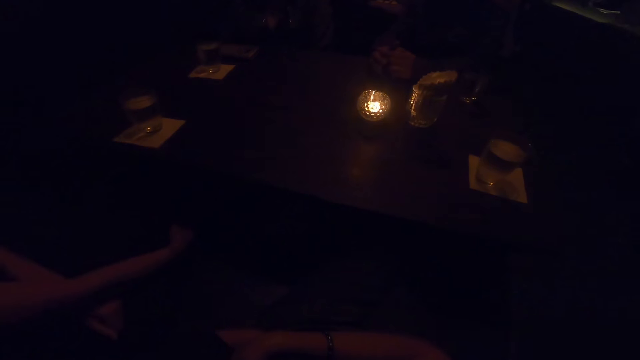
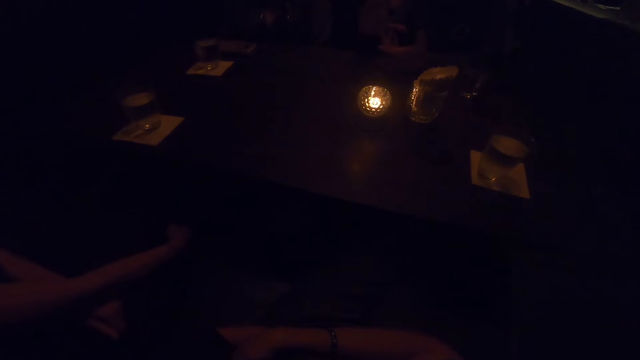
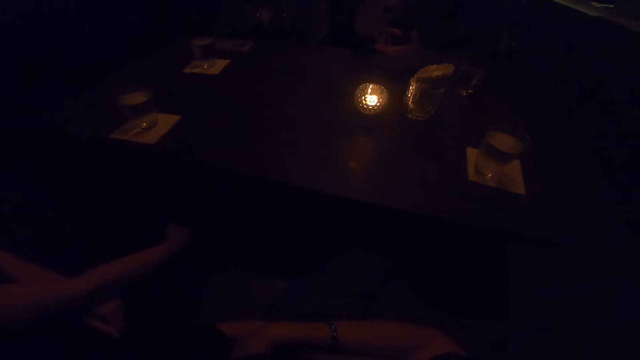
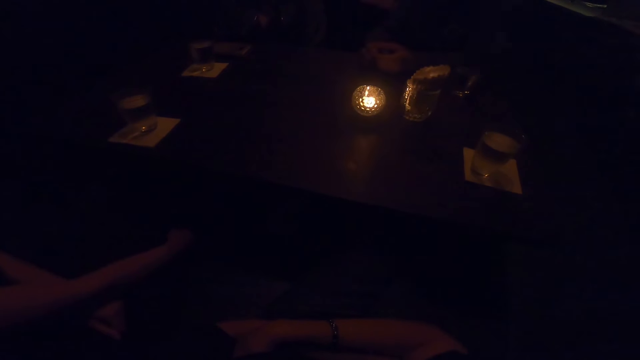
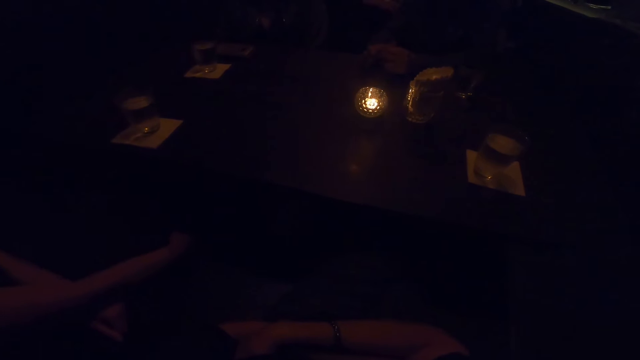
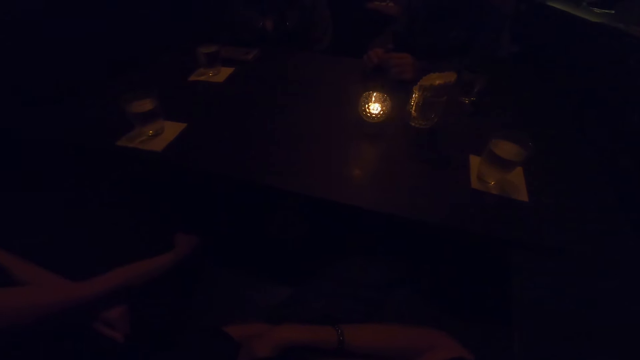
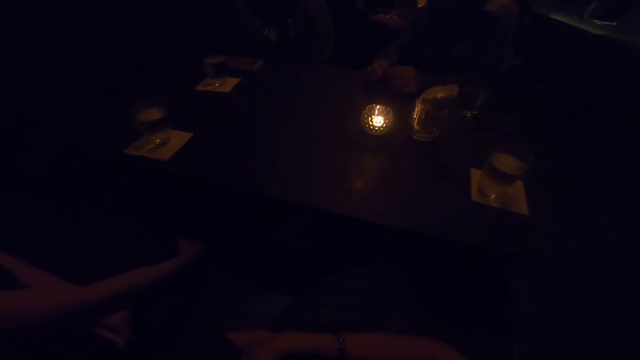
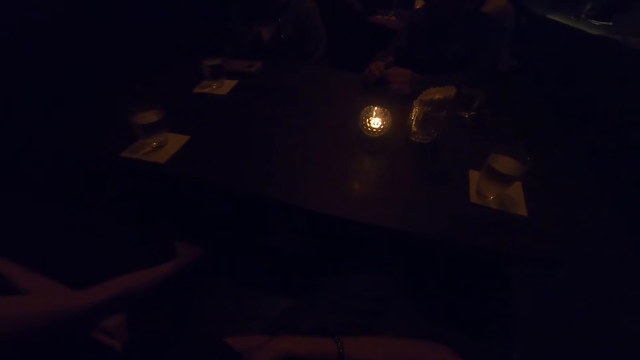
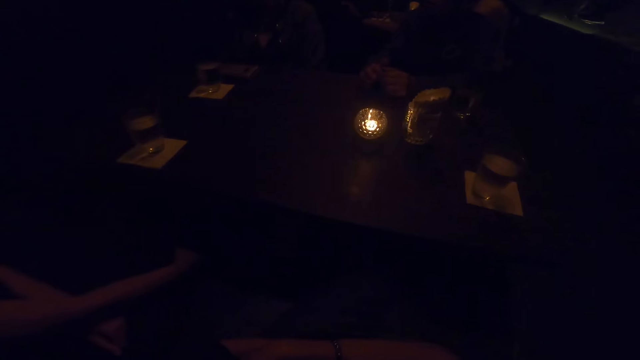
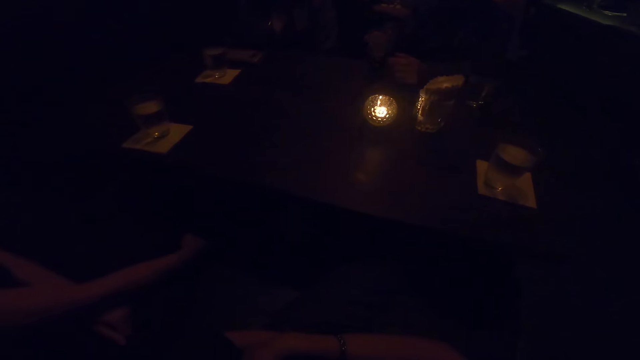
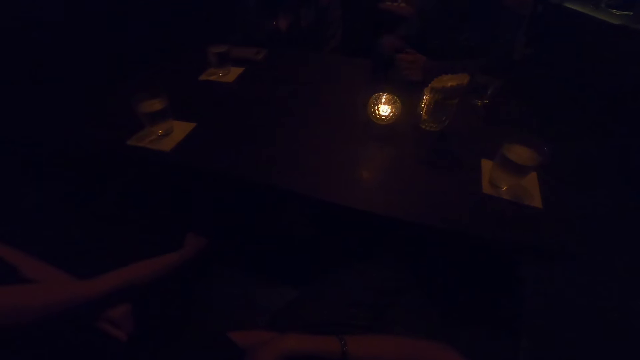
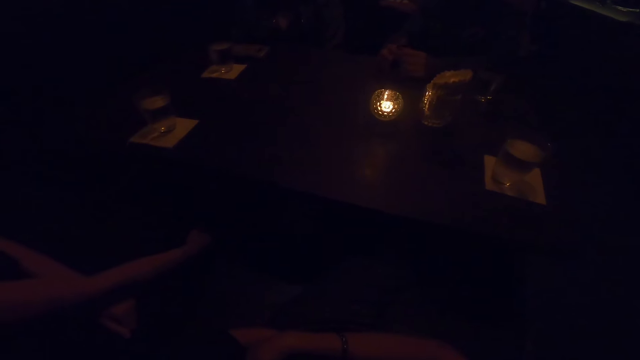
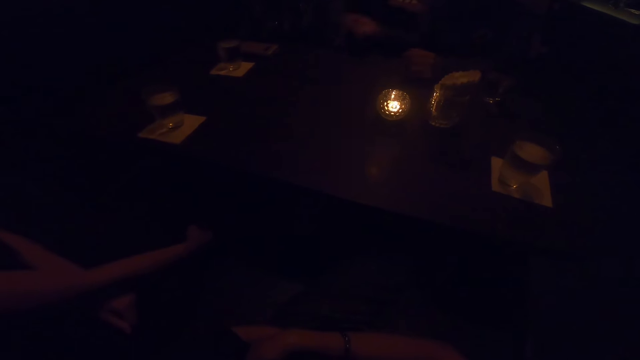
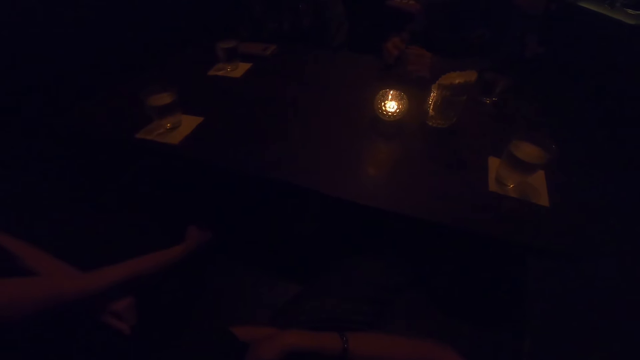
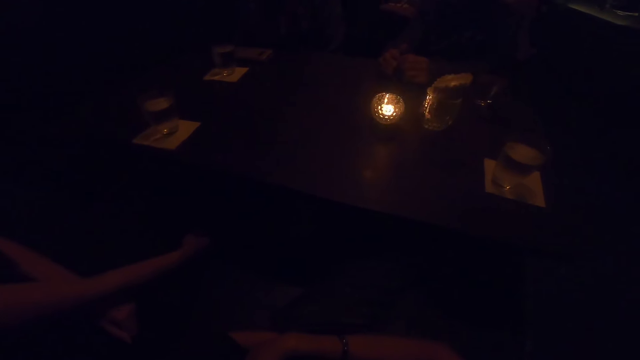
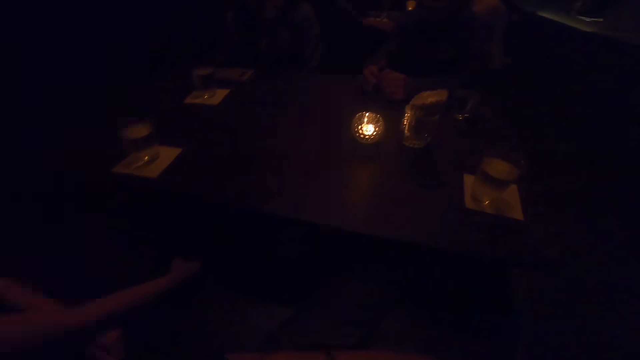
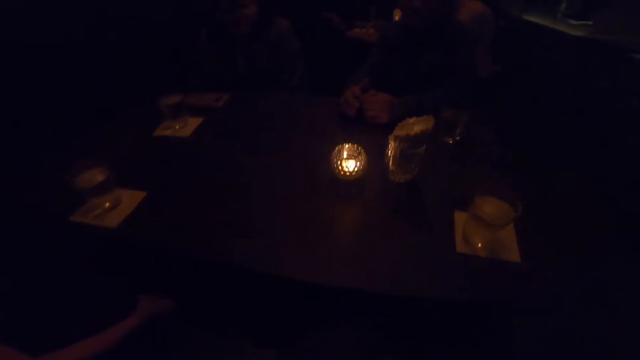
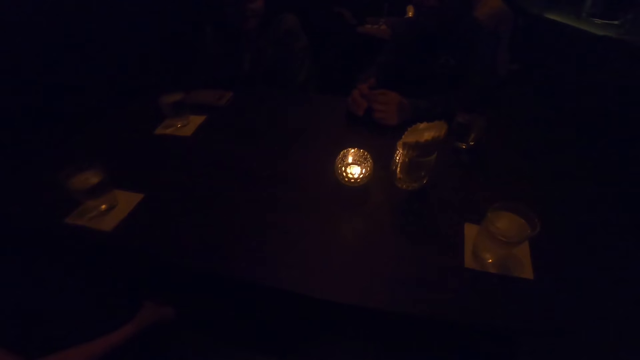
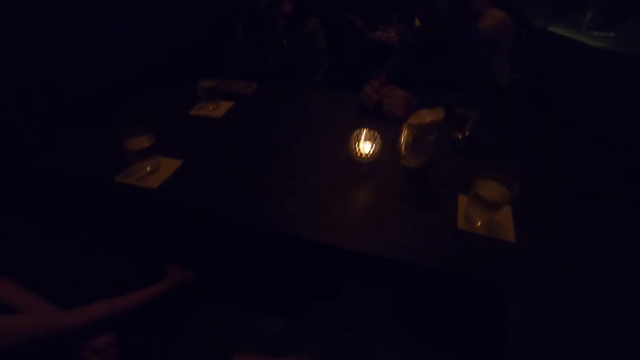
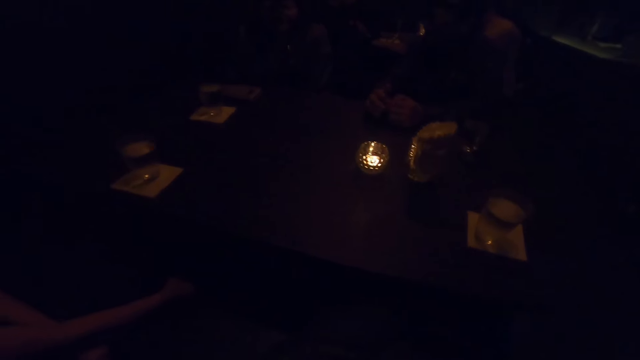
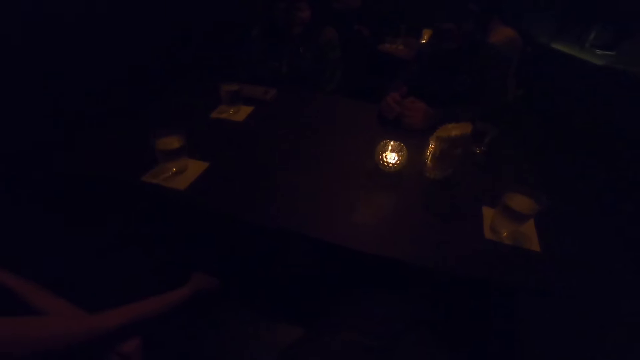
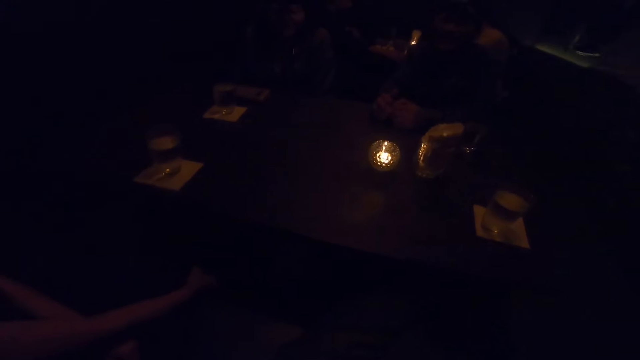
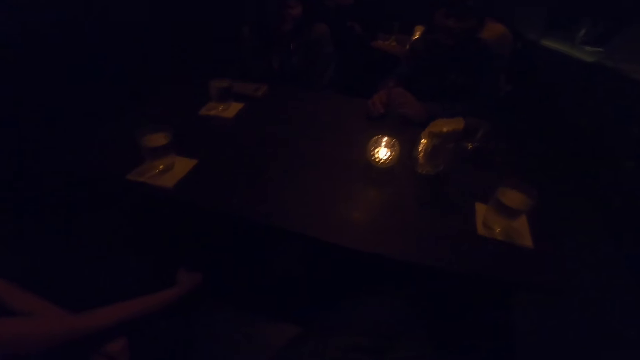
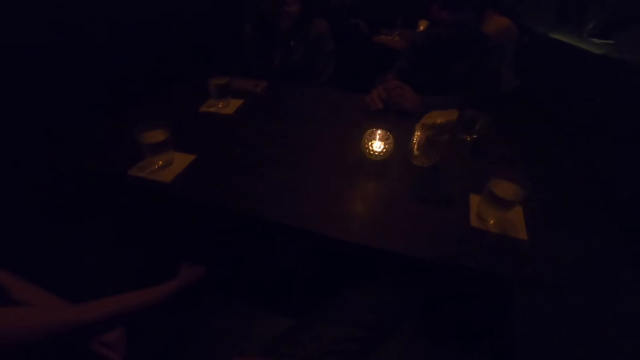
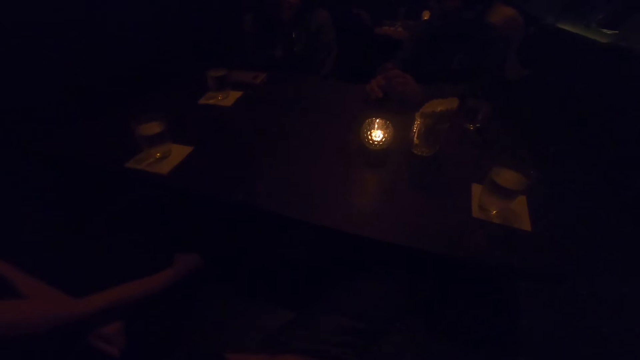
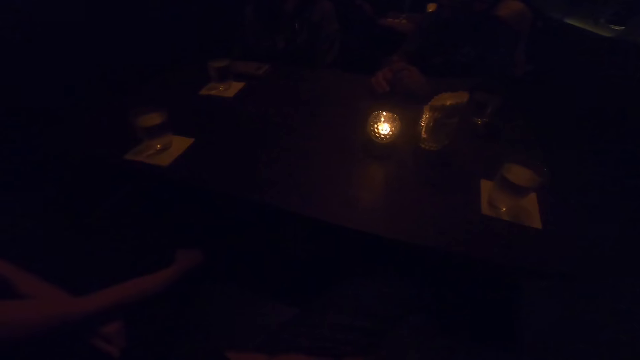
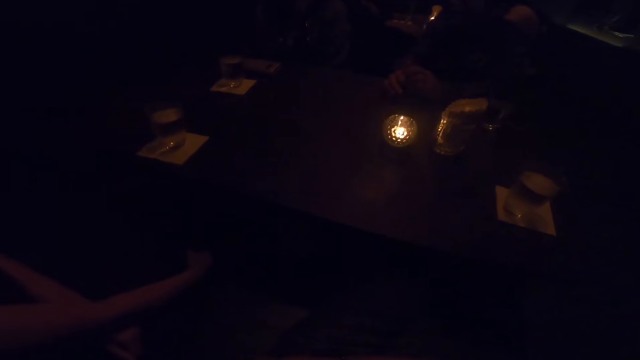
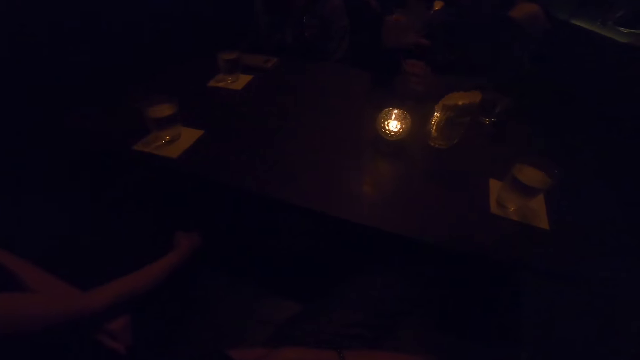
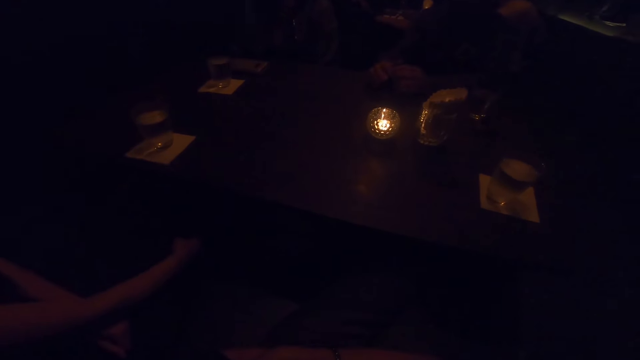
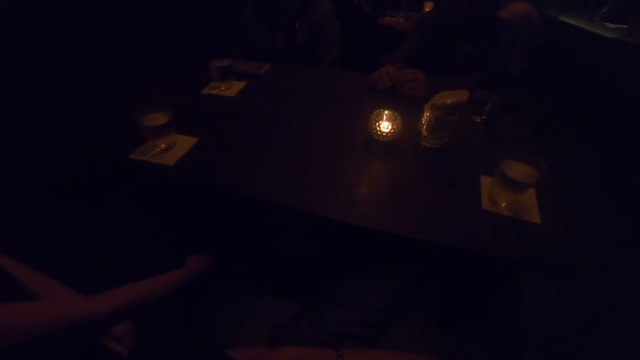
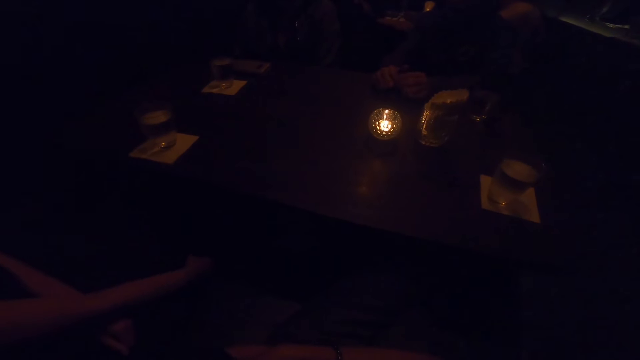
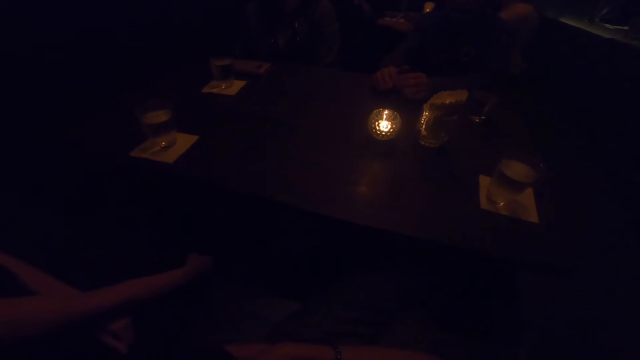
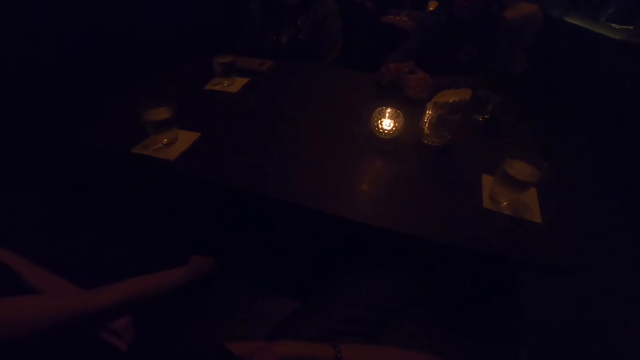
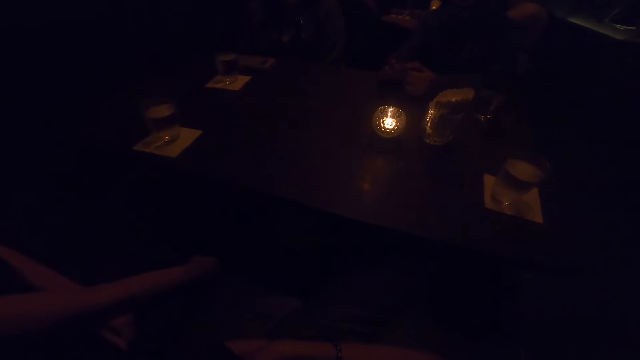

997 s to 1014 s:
The camera wearer looks around.

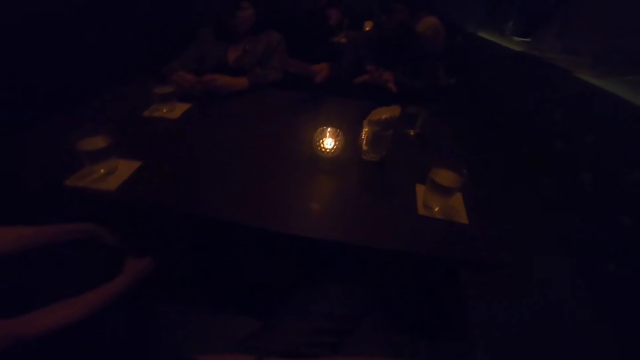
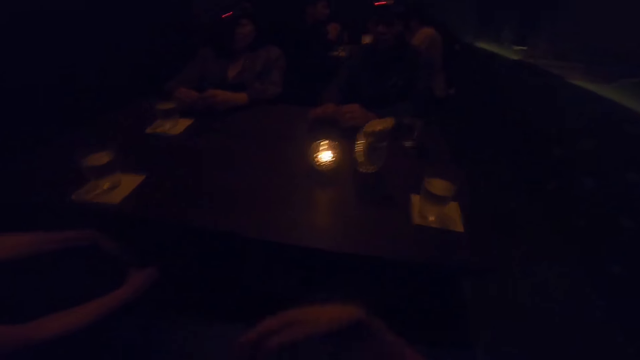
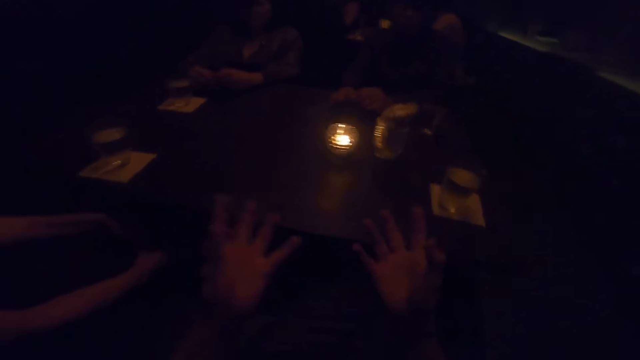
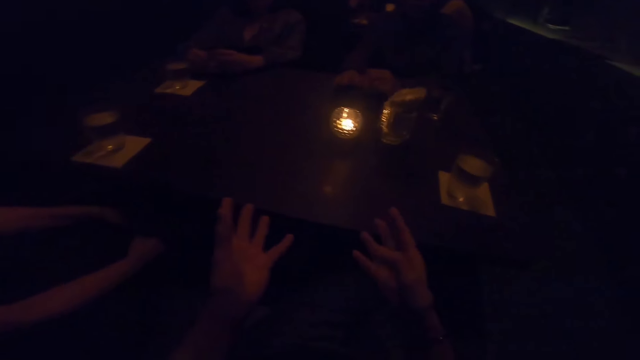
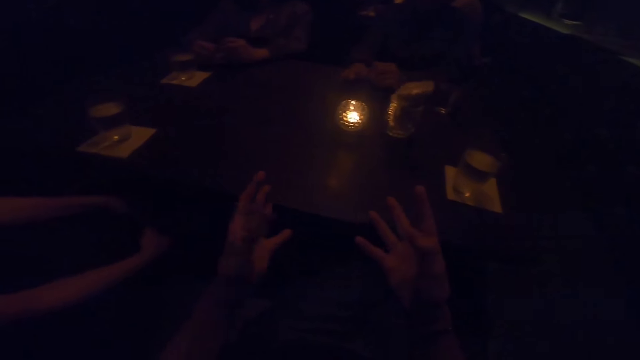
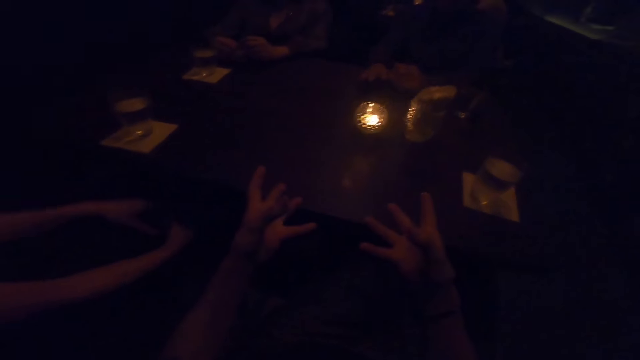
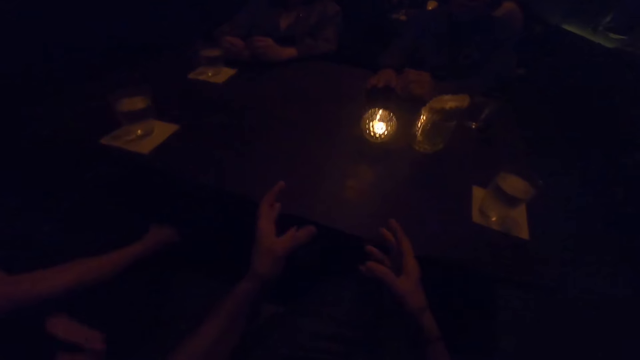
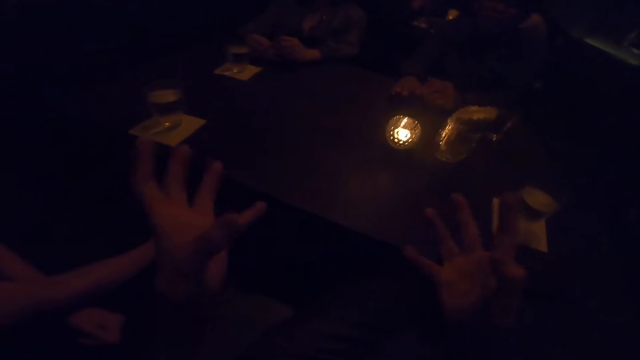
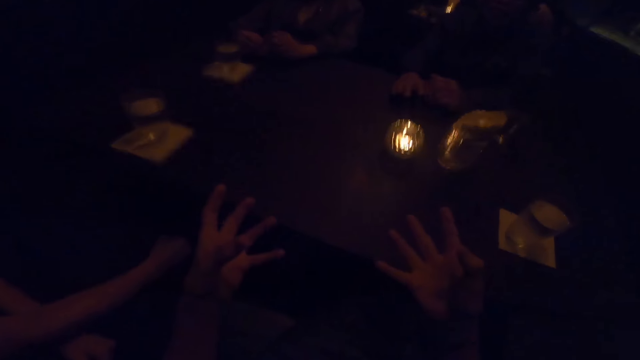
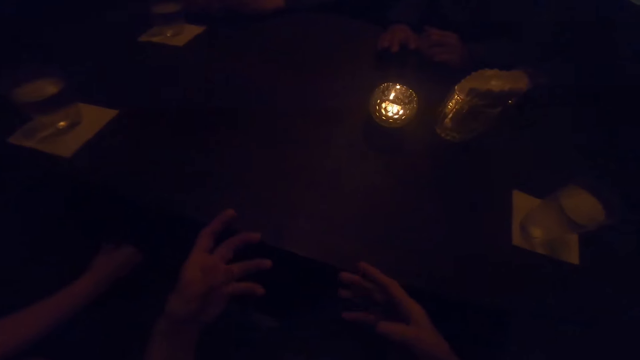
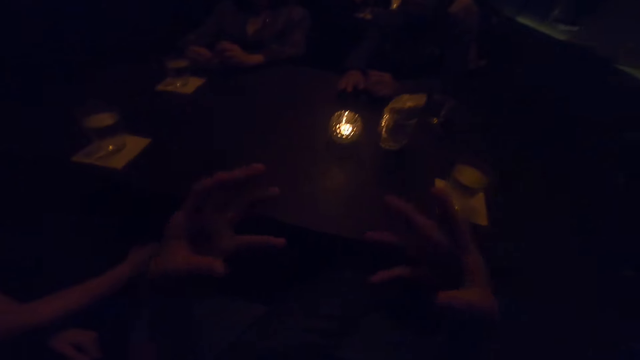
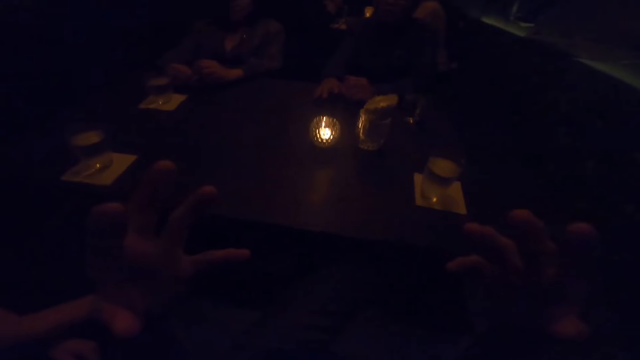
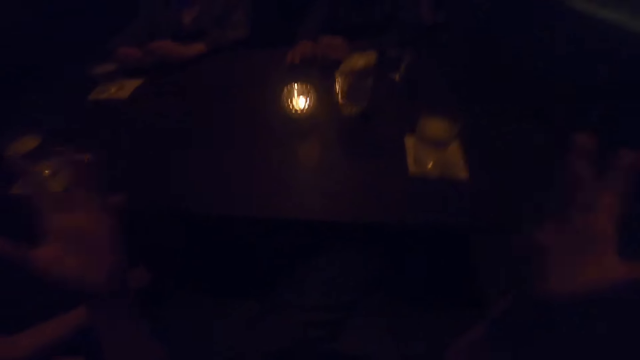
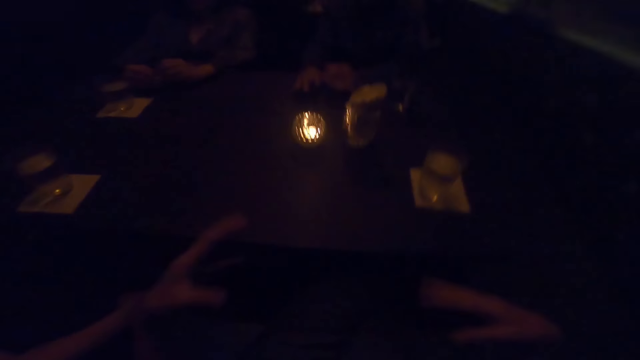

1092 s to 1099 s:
The camera wearer raises their hands.
